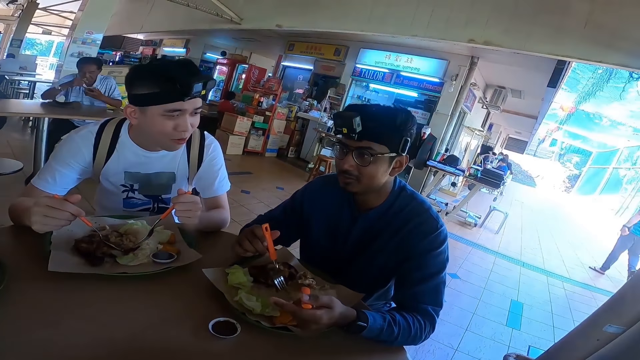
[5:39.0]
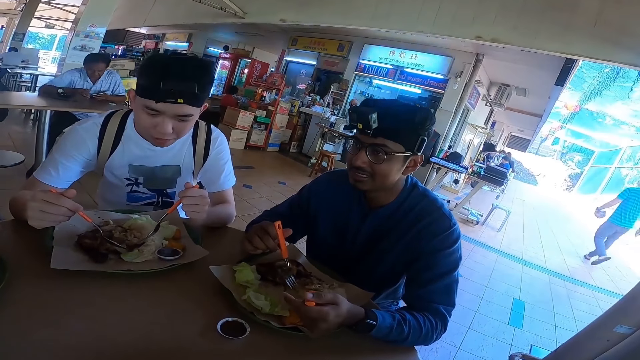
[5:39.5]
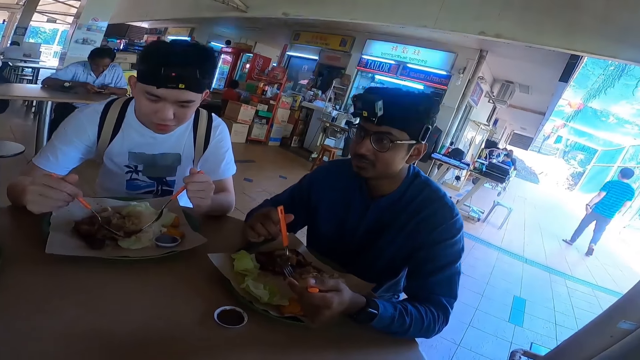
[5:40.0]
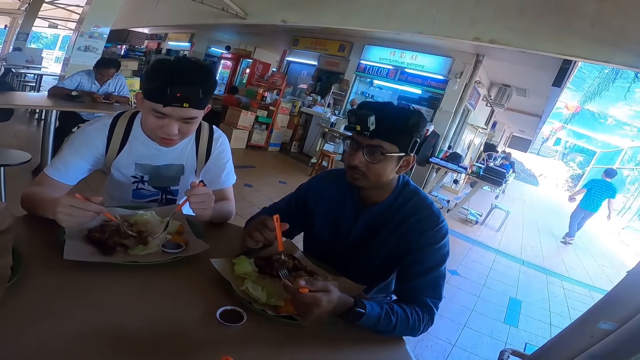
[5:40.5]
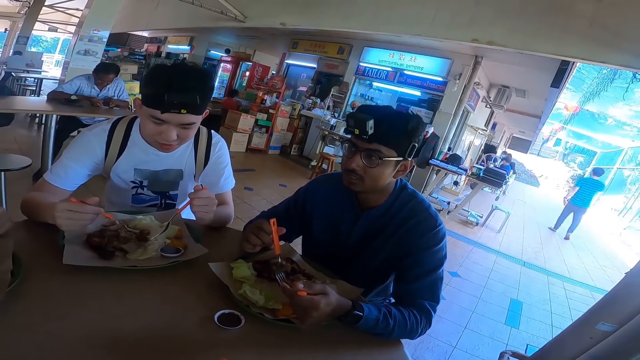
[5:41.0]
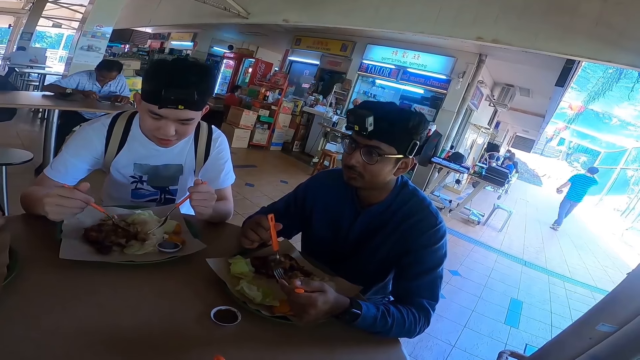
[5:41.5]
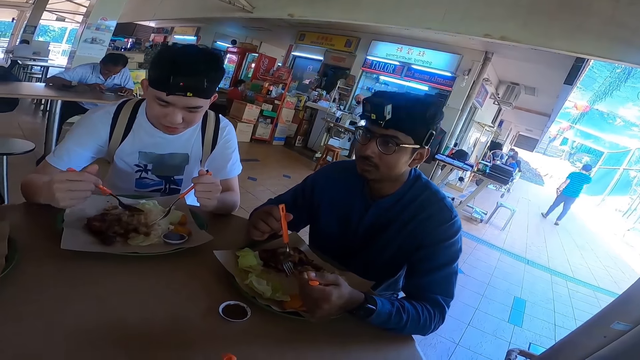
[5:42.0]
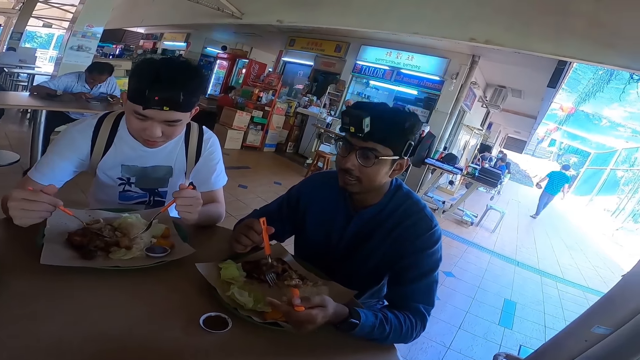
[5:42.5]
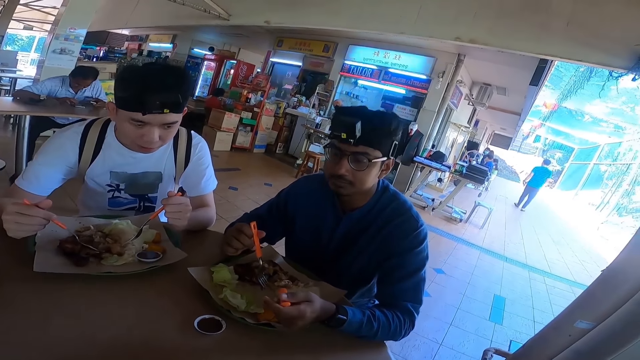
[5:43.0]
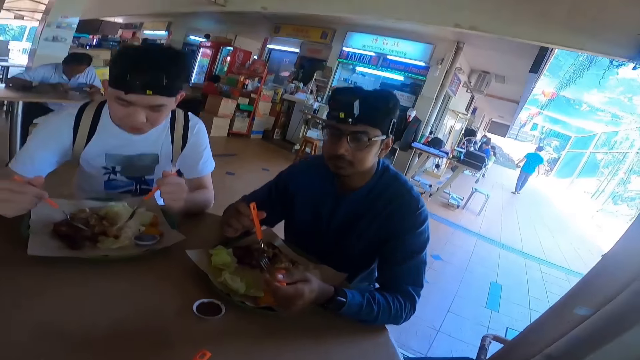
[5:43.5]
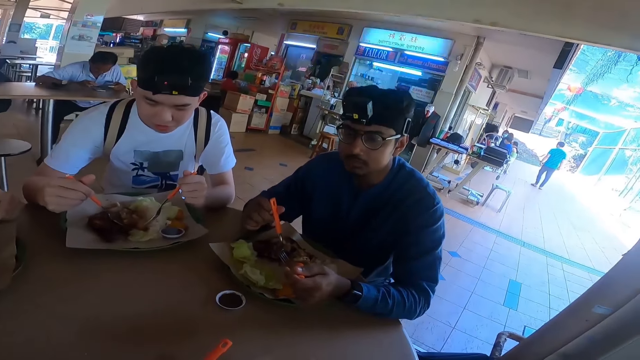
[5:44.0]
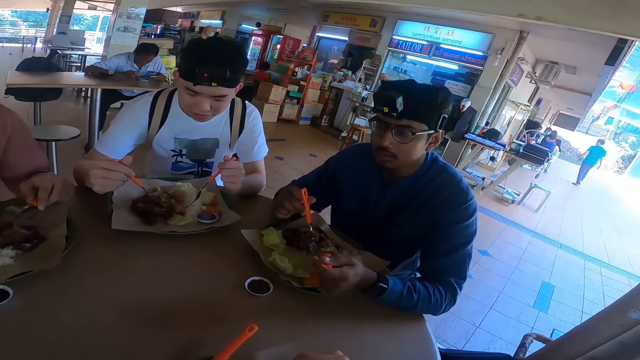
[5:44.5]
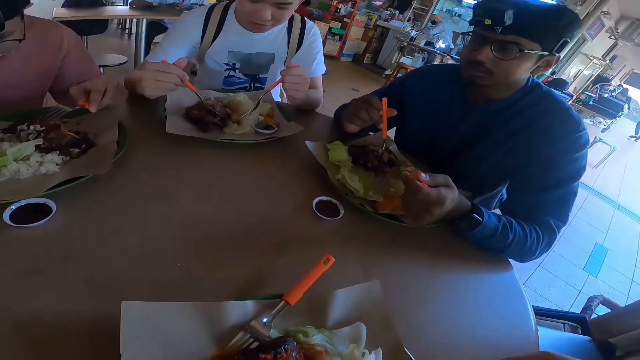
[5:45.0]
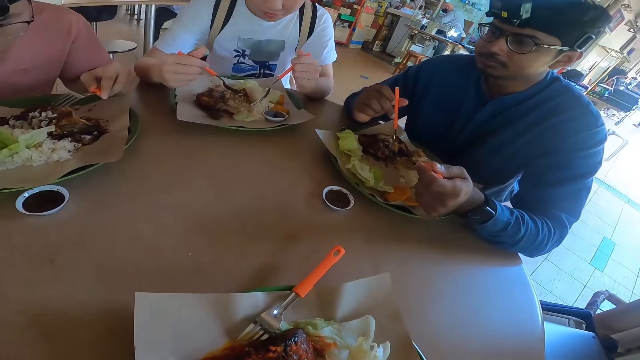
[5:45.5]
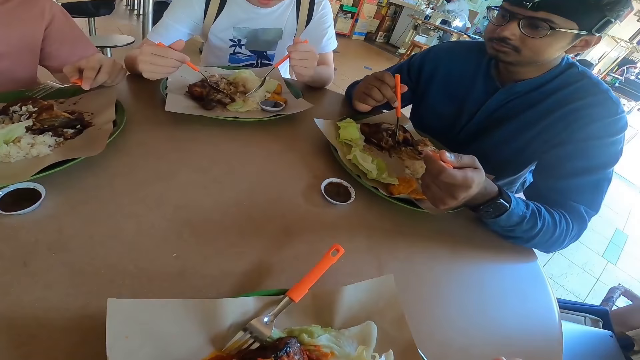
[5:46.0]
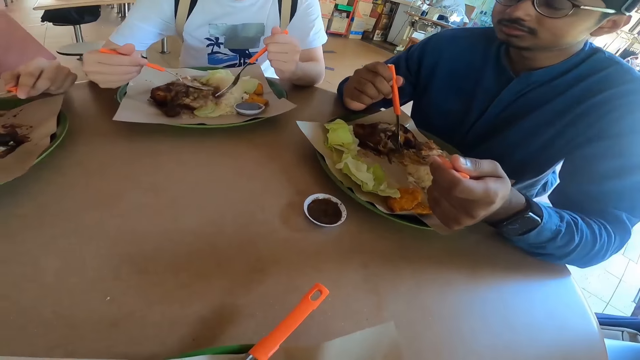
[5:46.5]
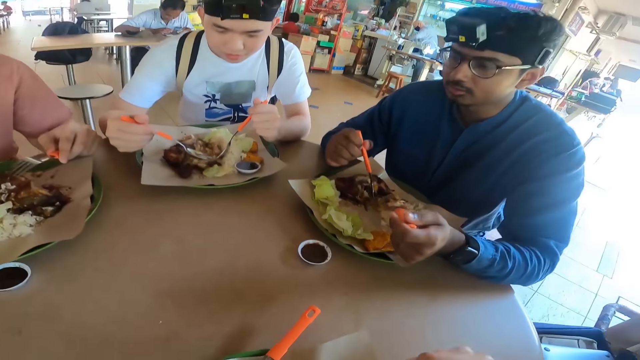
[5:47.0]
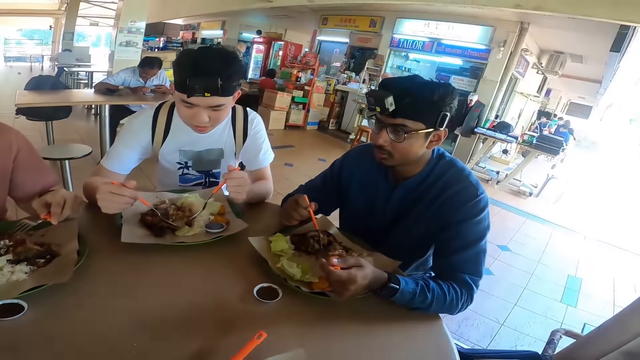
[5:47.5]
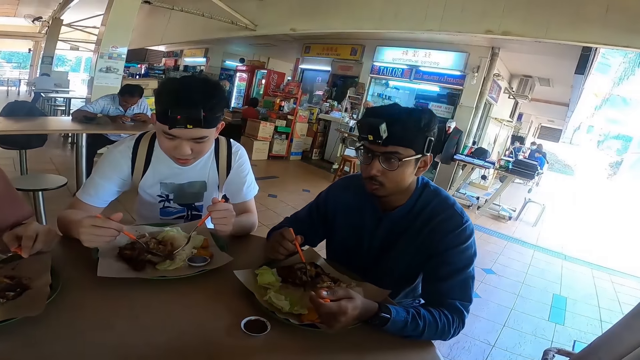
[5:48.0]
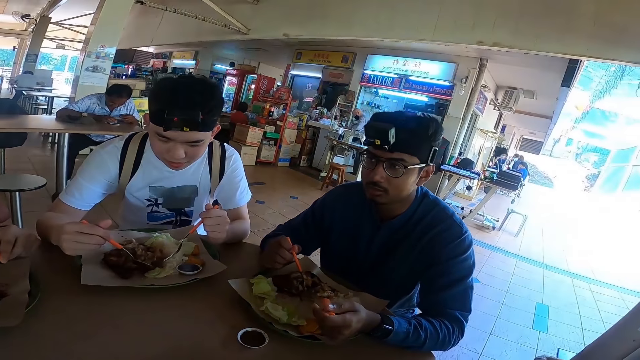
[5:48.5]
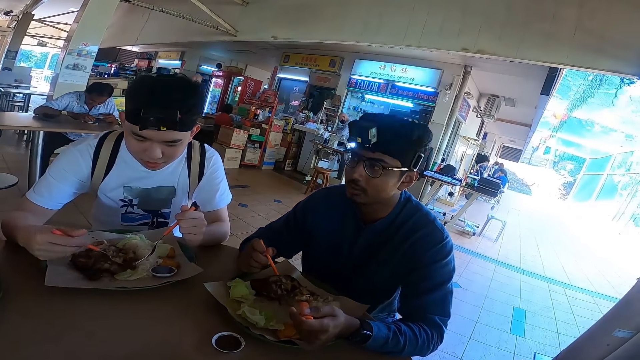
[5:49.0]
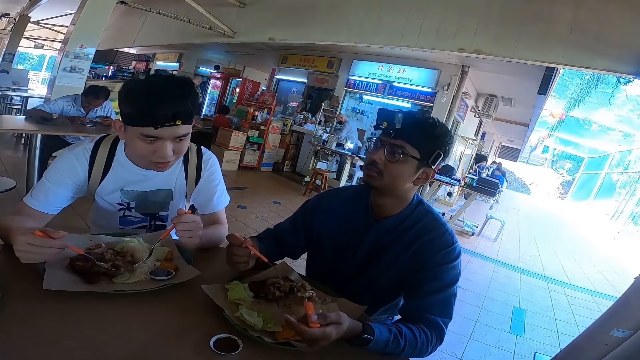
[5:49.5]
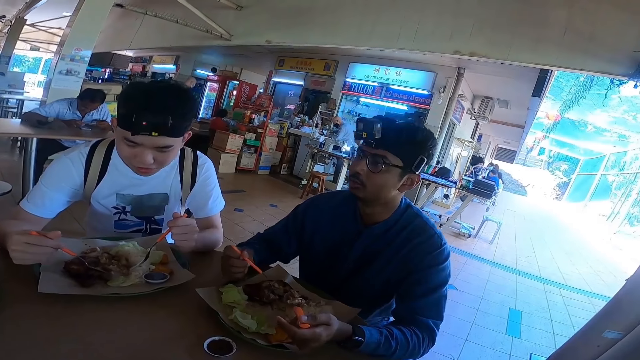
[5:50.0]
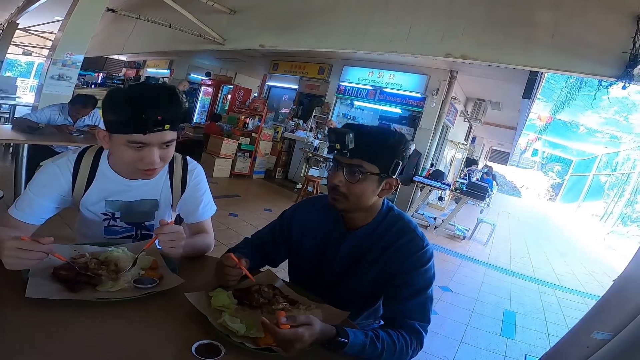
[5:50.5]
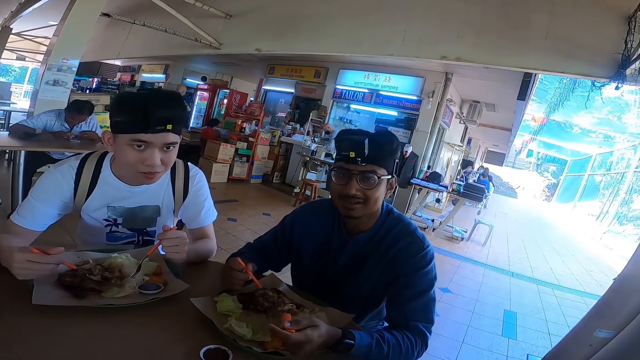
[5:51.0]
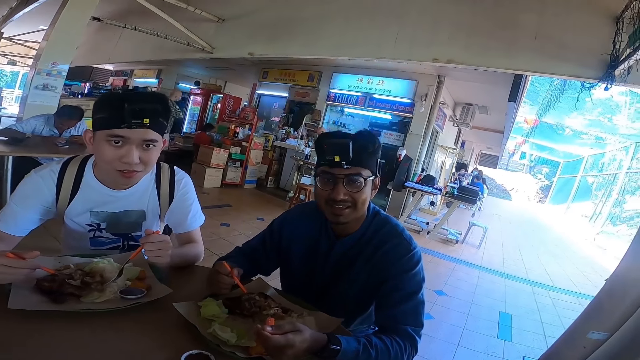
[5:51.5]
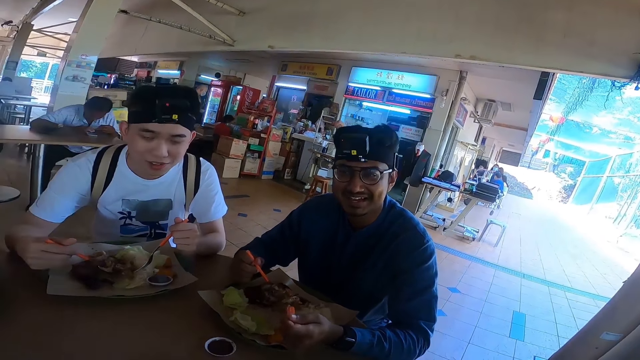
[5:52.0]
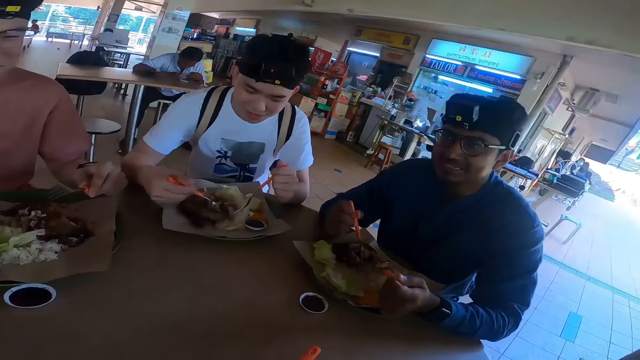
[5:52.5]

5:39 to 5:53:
A man is conversing. The man talks.

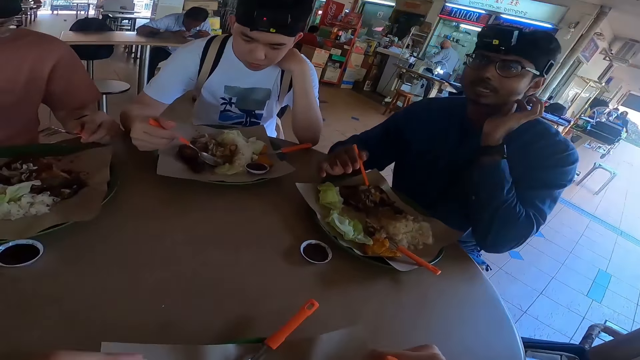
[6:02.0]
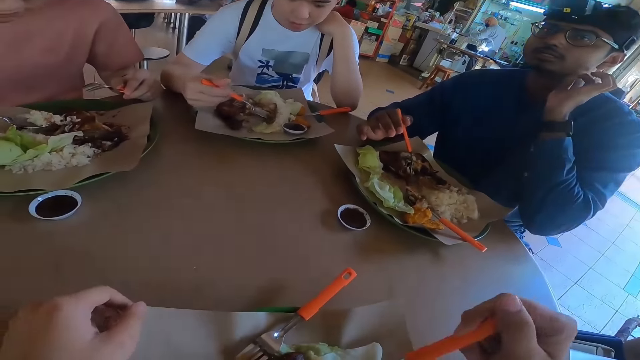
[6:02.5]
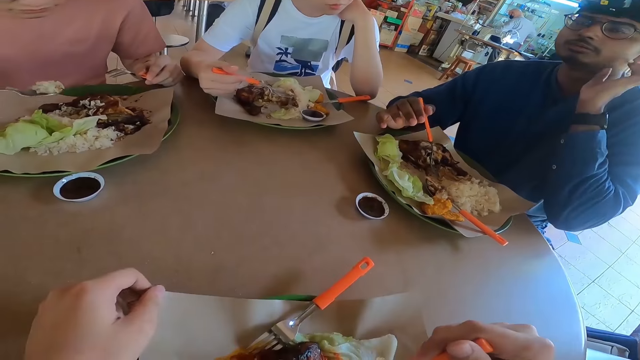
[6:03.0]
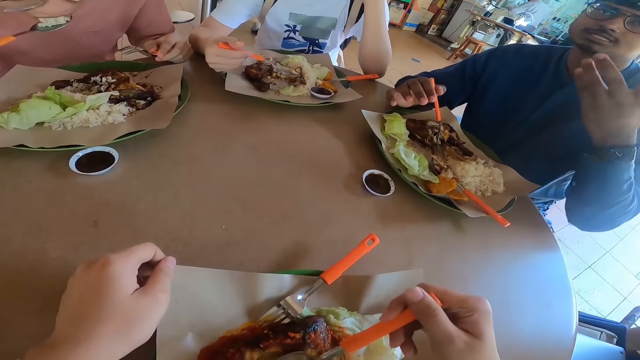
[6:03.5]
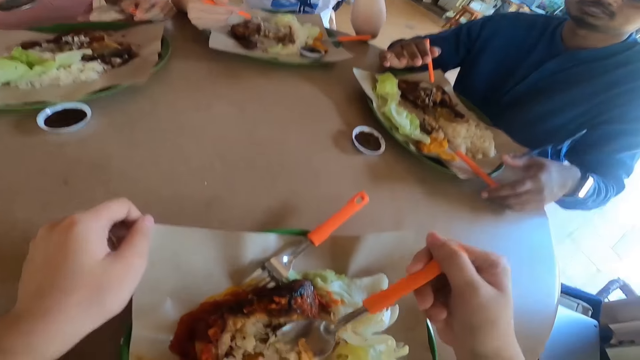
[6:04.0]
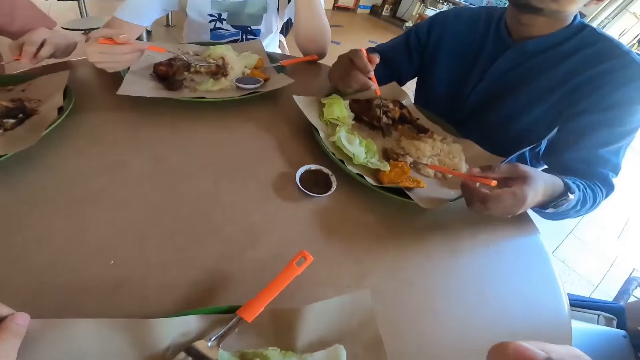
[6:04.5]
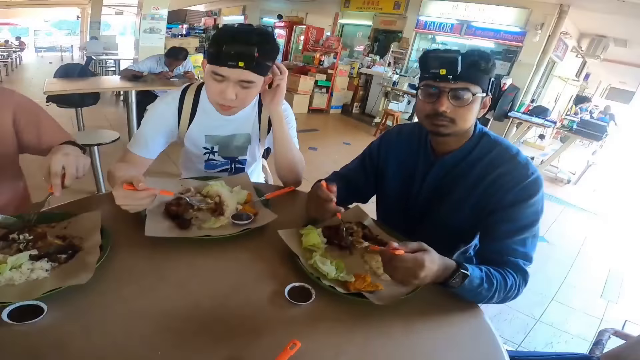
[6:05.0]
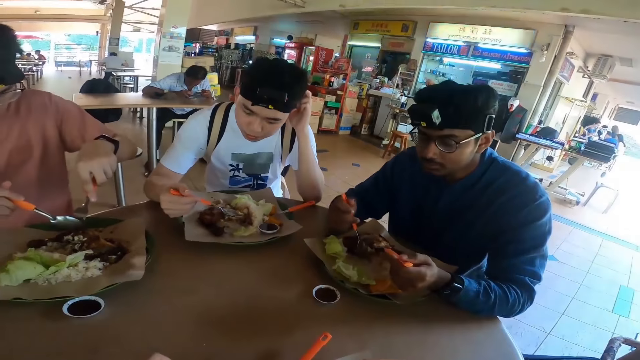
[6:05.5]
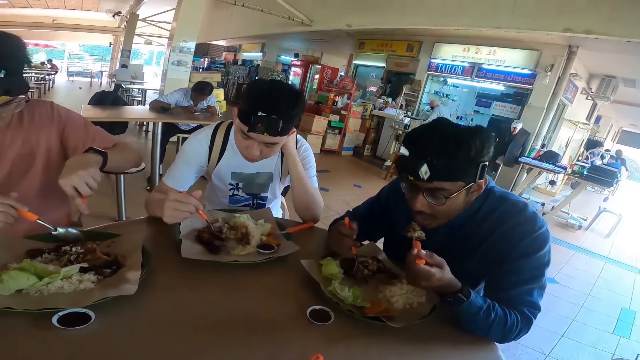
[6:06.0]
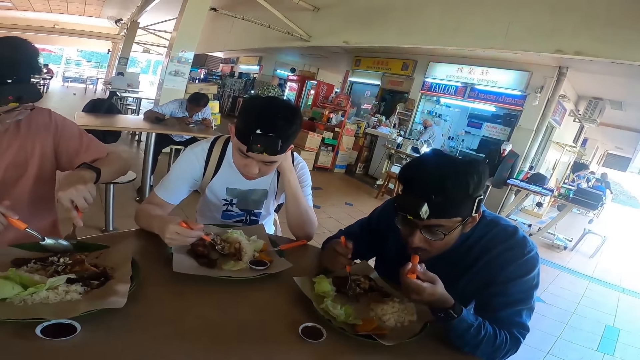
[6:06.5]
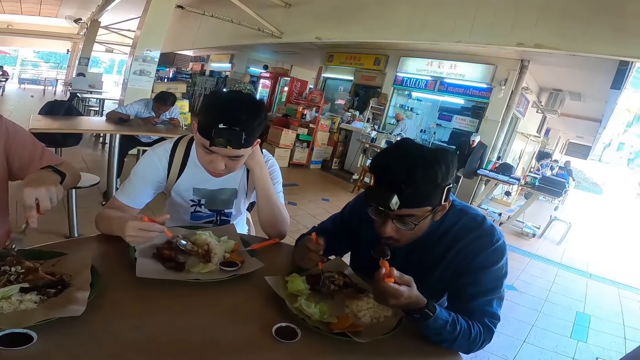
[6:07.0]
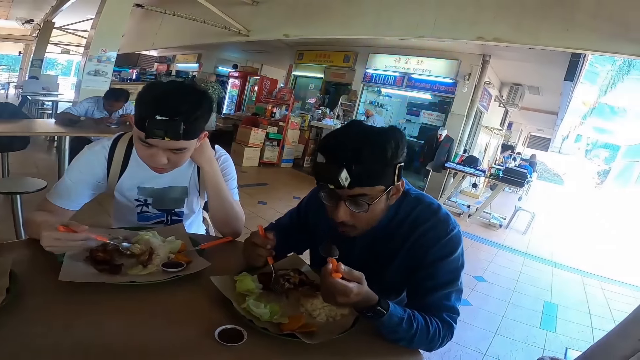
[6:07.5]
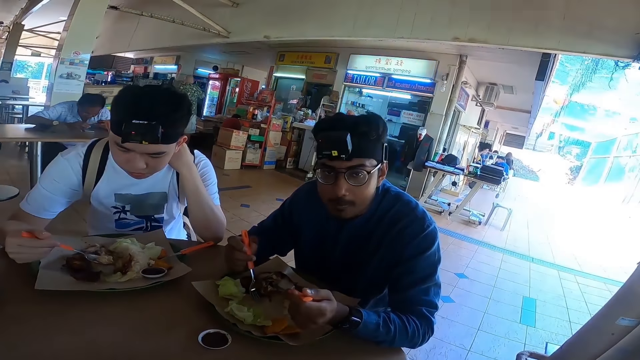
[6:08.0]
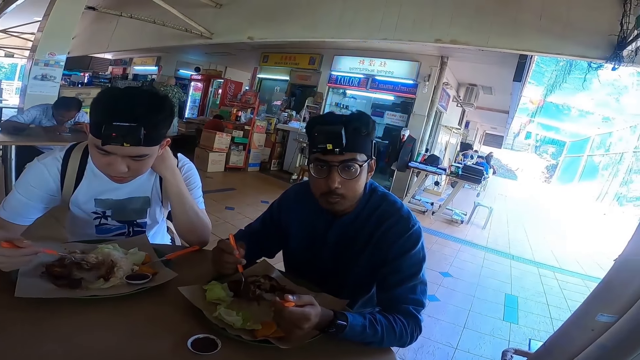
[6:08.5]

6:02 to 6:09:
A man eats the food. Another man eats the food. A third man eats the food. The camera wearer eats the food.
